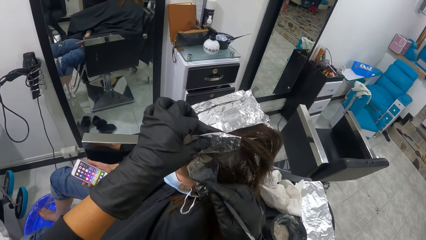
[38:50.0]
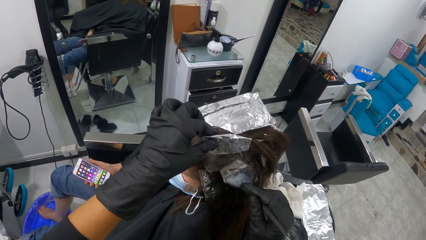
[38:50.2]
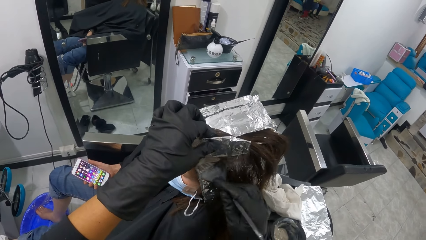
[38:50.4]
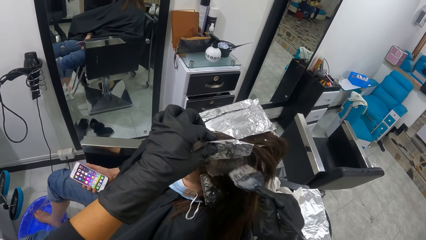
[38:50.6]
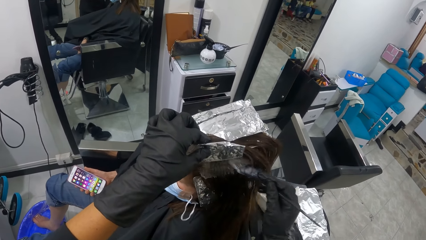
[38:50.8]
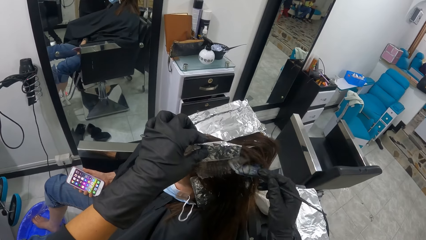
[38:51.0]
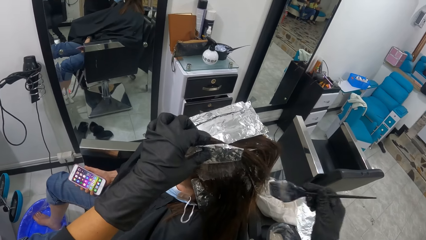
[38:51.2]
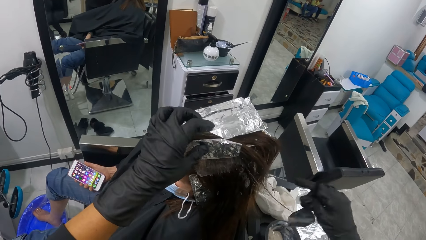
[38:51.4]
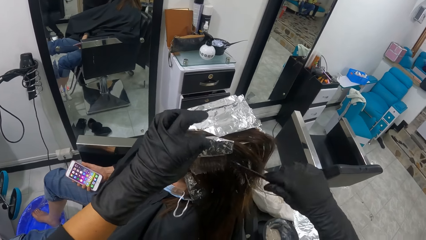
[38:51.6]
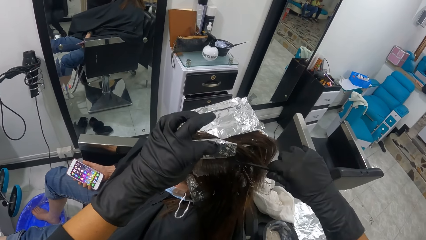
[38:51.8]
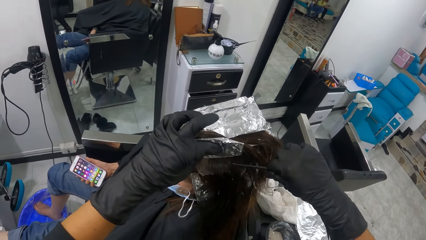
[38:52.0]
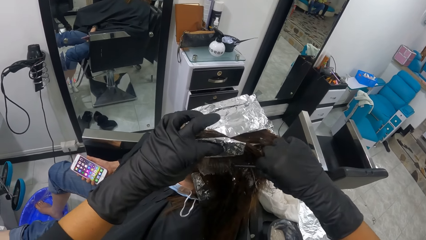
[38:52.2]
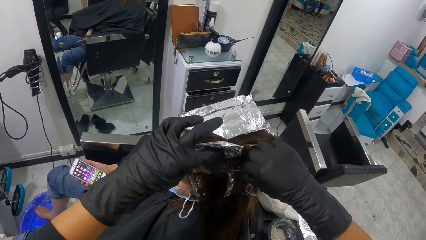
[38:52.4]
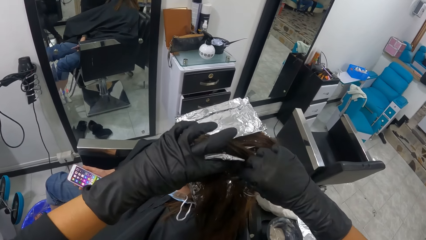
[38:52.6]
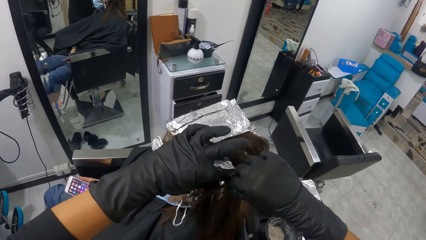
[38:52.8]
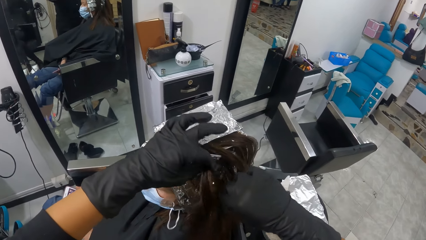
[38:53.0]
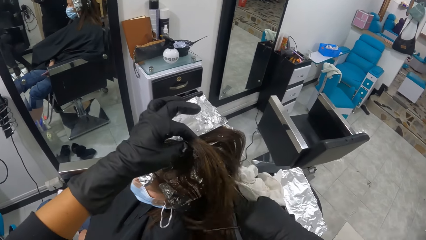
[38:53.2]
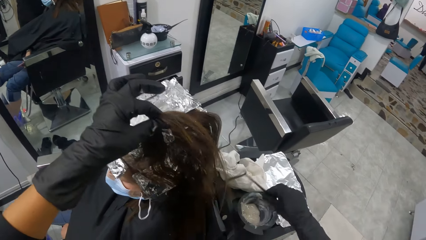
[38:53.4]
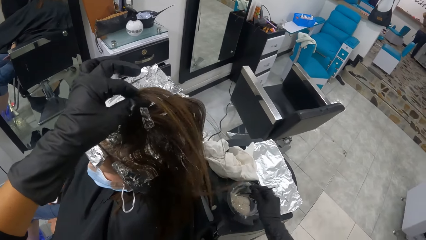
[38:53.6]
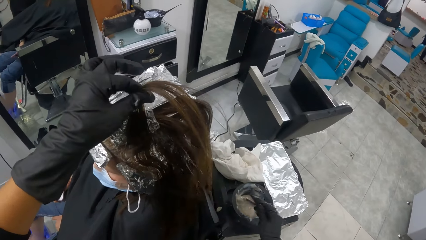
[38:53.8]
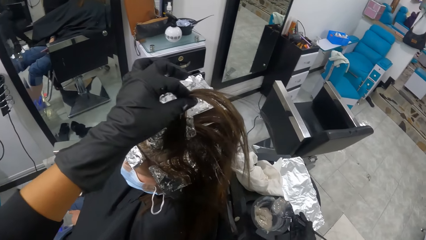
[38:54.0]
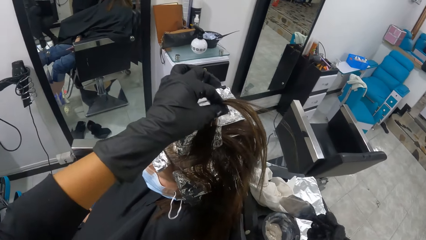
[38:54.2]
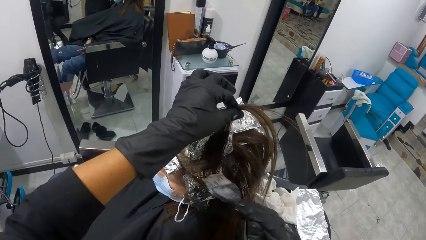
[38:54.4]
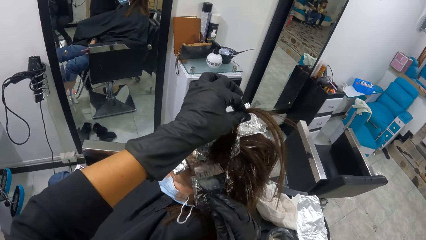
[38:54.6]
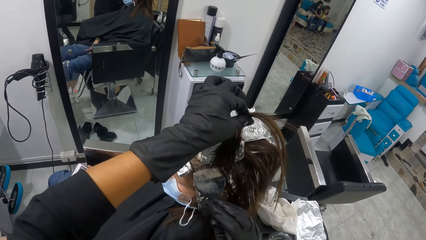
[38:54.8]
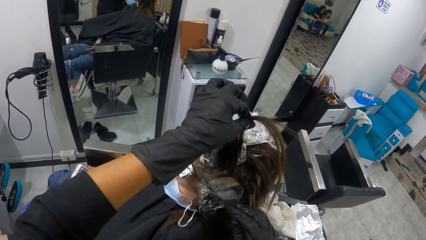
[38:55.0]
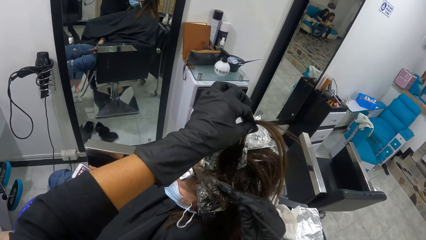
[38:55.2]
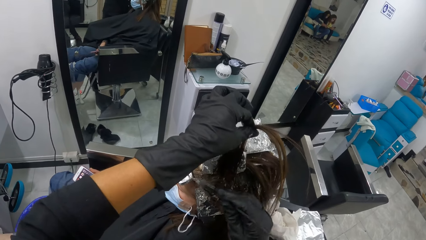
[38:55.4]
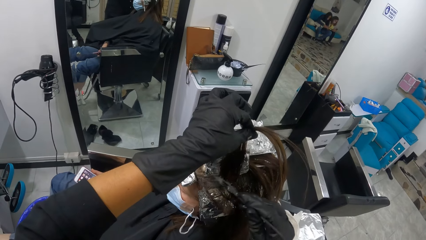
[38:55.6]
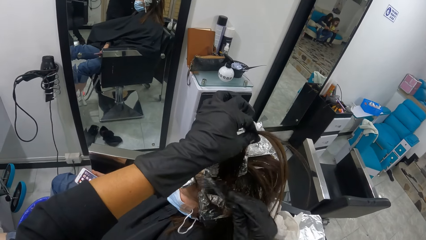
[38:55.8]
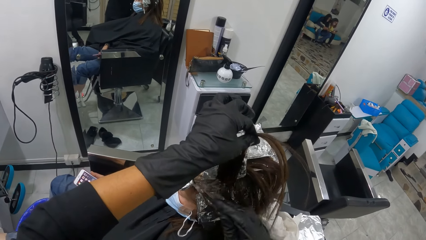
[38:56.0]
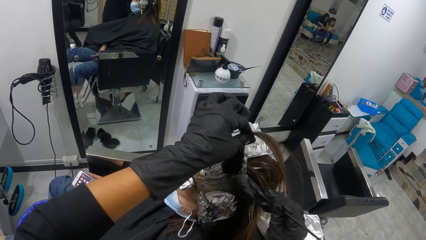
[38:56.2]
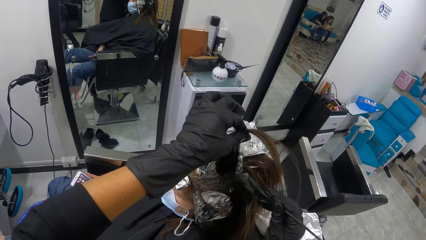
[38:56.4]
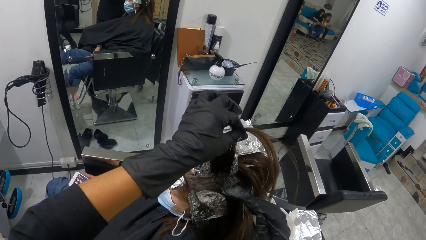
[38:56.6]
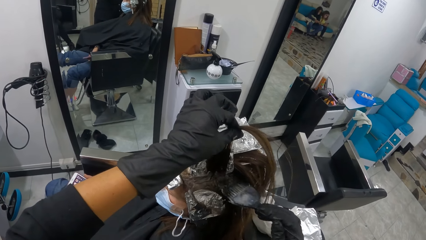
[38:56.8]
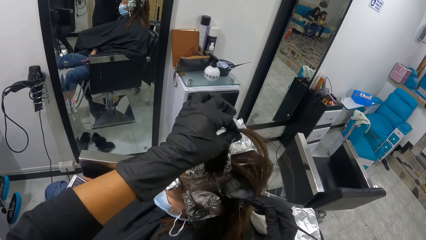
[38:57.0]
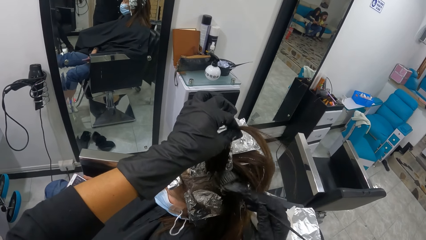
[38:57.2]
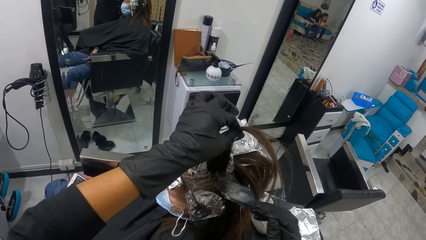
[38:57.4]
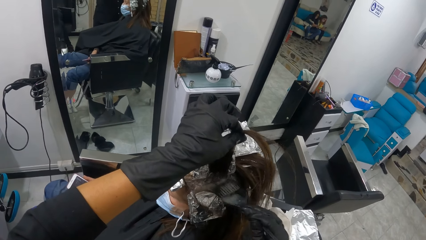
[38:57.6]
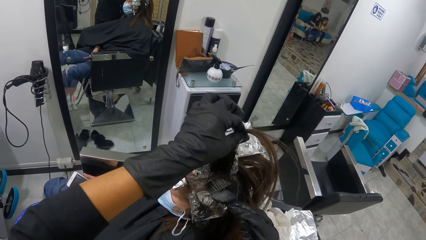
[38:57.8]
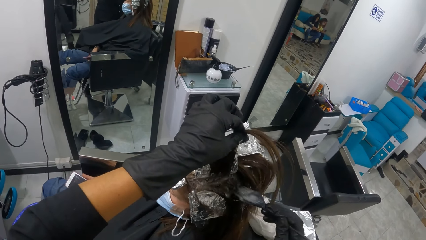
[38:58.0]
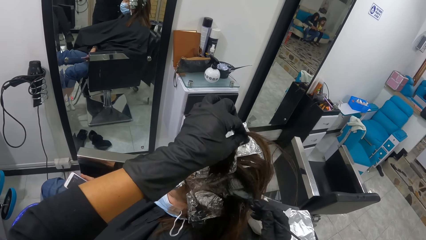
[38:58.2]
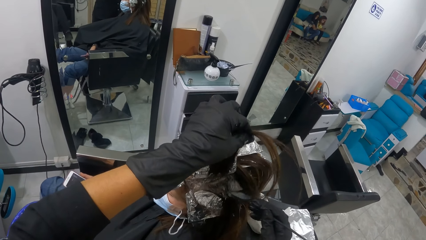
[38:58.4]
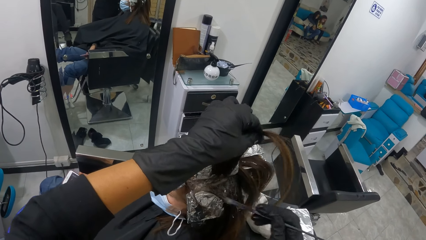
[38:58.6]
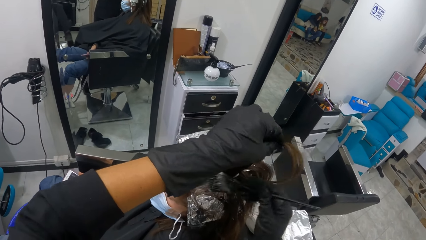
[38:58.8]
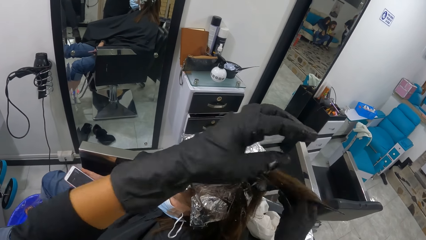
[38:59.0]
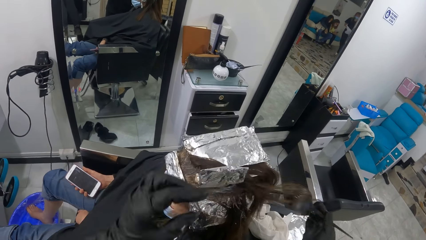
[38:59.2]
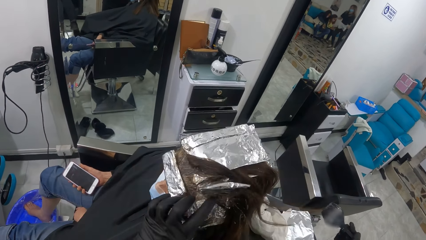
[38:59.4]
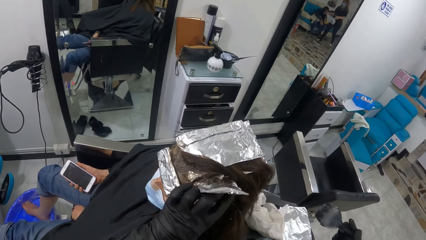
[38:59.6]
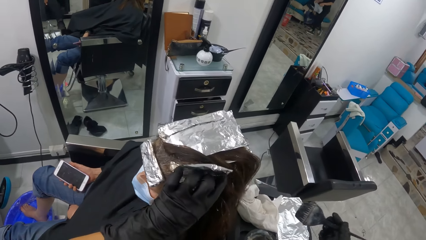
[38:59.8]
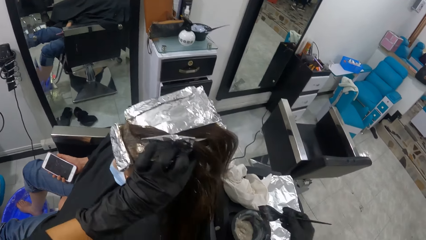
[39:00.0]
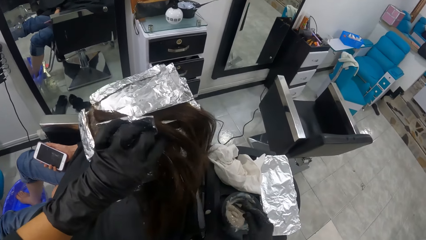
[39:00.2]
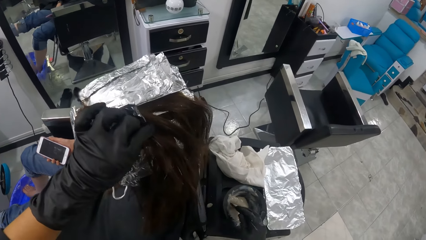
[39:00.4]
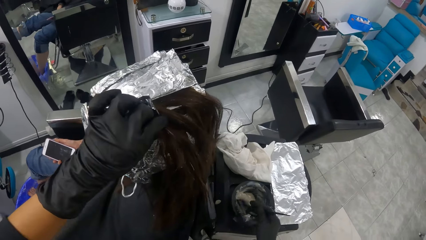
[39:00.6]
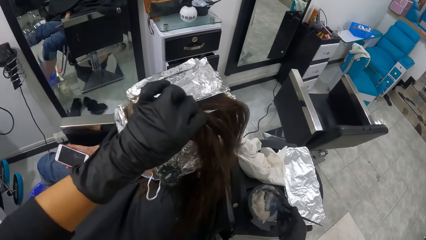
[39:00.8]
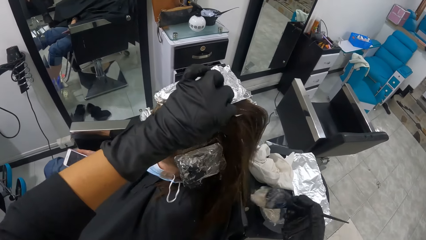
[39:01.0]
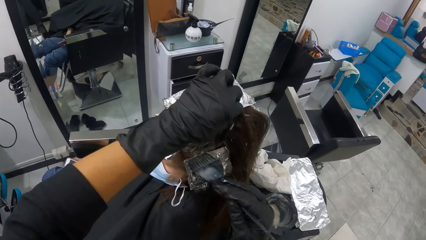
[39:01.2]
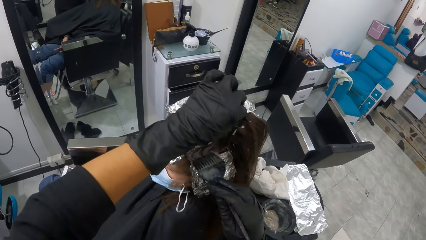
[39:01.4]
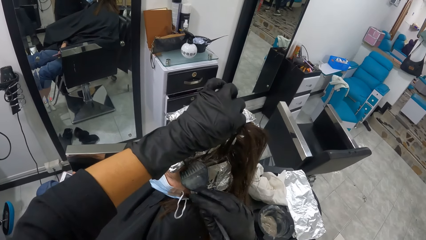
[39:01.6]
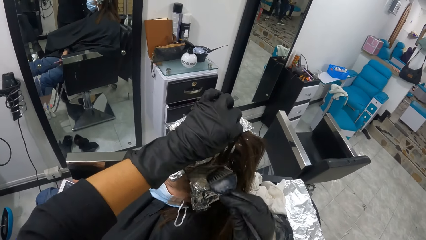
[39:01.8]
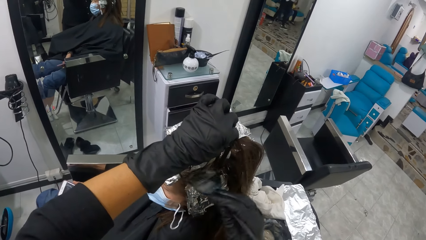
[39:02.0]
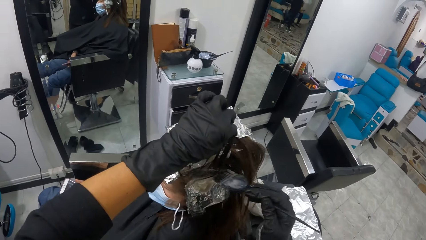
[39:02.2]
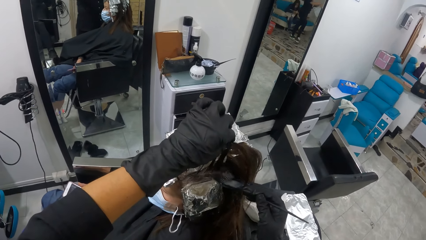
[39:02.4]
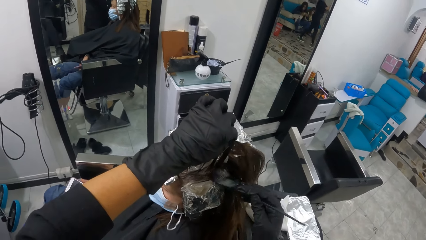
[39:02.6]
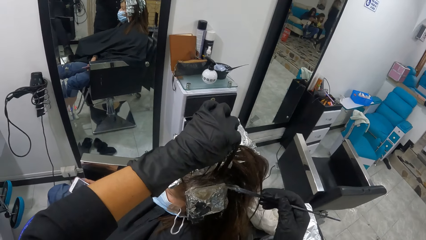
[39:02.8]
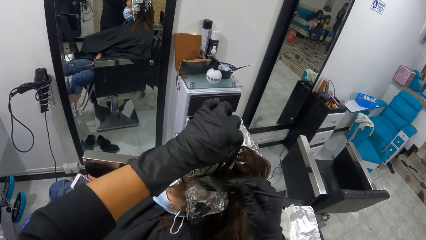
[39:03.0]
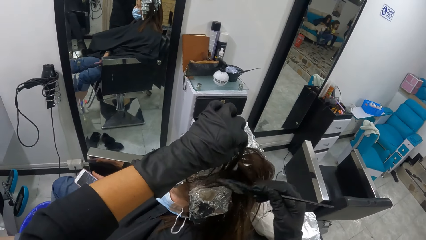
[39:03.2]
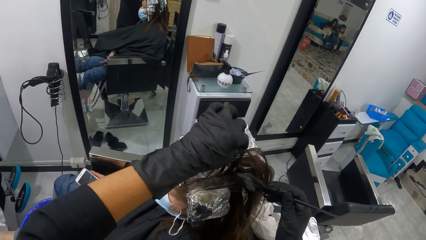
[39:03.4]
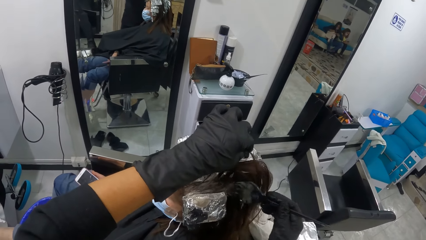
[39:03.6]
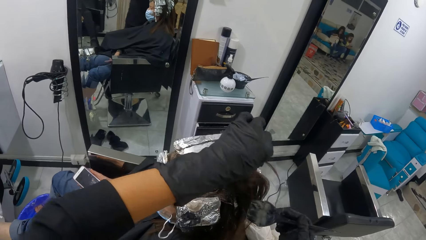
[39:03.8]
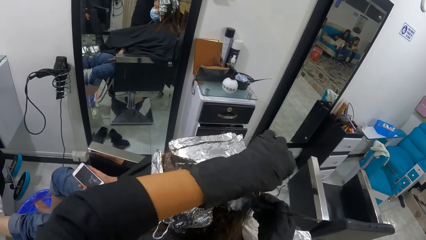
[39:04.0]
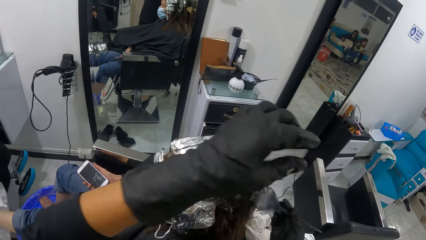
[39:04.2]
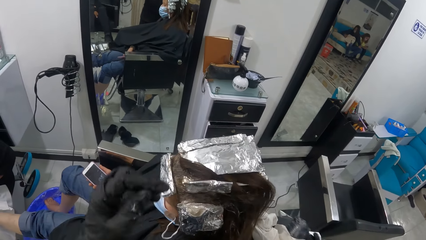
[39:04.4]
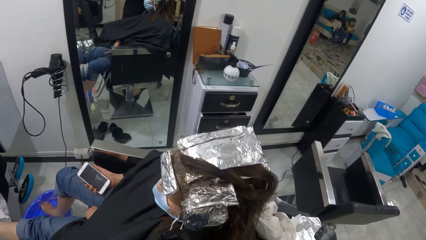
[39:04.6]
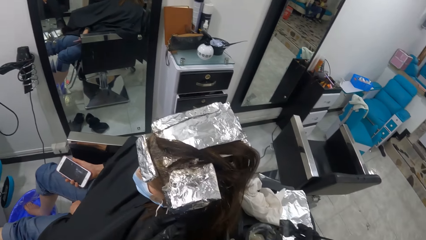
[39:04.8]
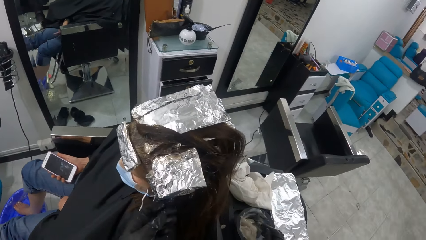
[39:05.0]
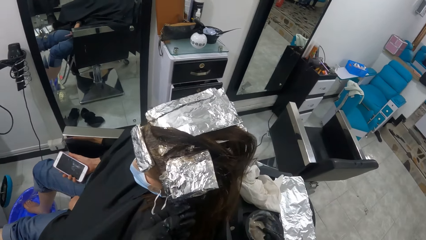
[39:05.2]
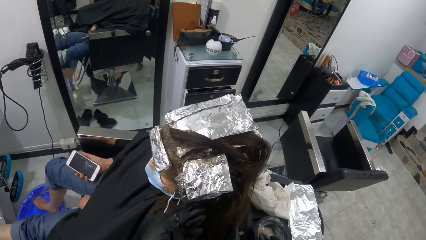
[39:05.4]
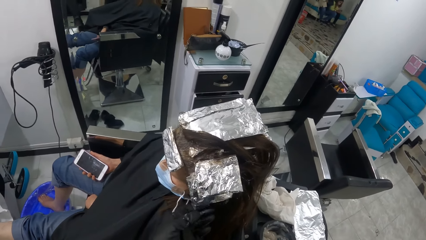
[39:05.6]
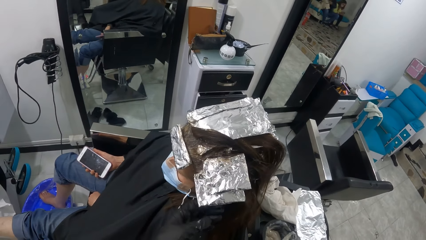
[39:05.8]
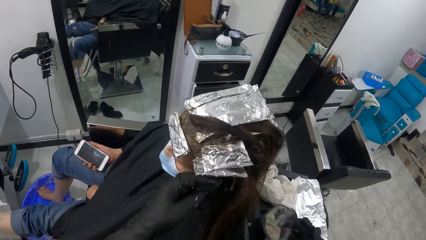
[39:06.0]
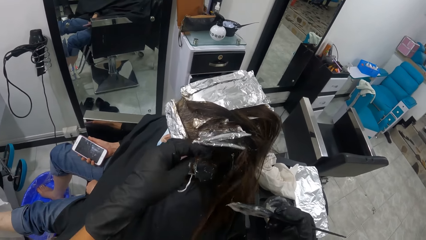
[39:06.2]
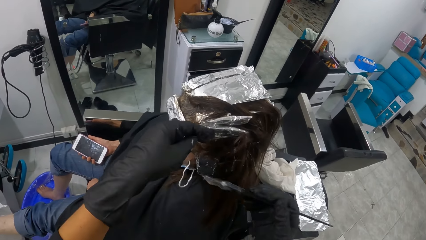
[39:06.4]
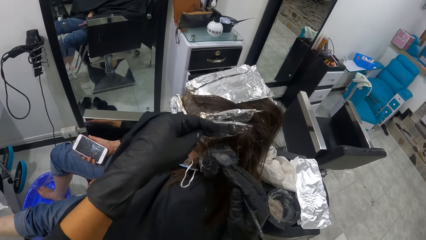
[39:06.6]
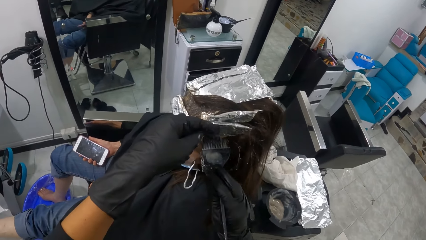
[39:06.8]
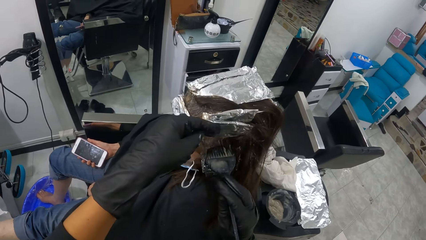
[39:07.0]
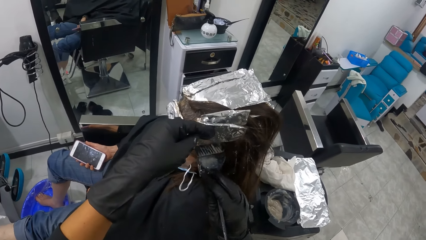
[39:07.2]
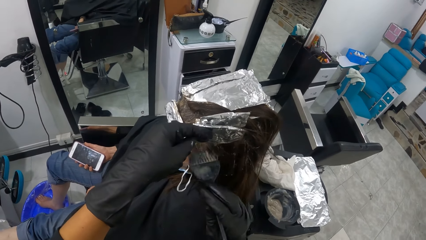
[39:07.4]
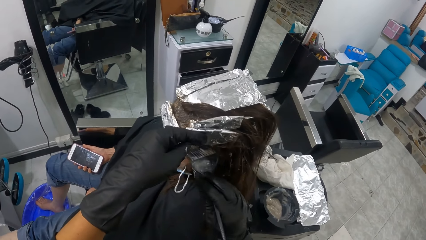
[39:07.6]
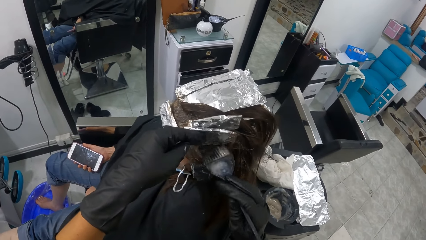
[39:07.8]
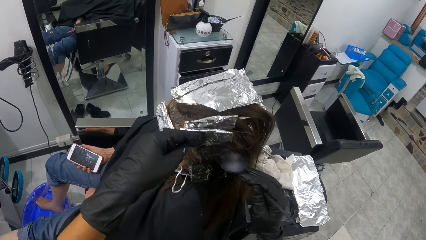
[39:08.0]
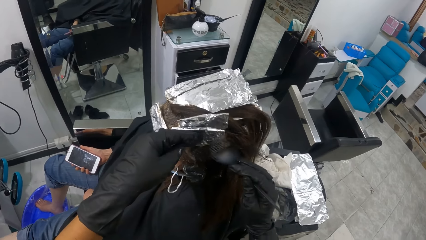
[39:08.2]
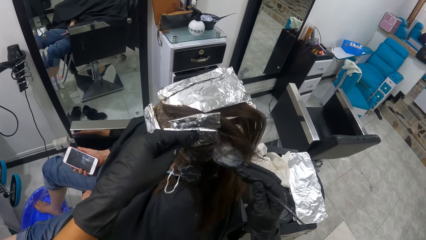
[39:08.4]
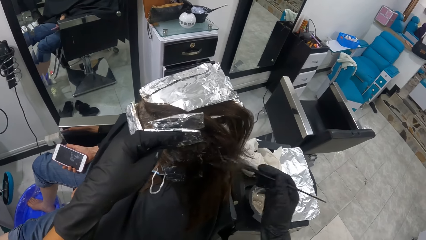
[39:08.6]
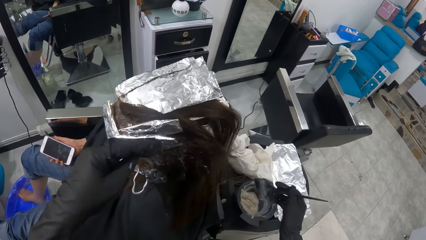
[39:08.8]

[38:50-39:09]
The camera wearer parts the hair of the woman with the comb in her right hand. She holds the hair of the woman with her left hand. She dips the brush in her right hand into the bowl containing the cream on the table. She rubs the cream in the brush on the hair of the woman with her right hand. She dips the brush in her right hand into the bowl containing the cream on the table. She rubs the cream in the brush on the hair of the woman with her right hand. She dips the brush in her right hand into the bowl containing the cream on the table. She lifts the aluminum foil on the hair of the woman with her left hand. She rubs the cream in the brush on the hair of the woman with her right hand.
